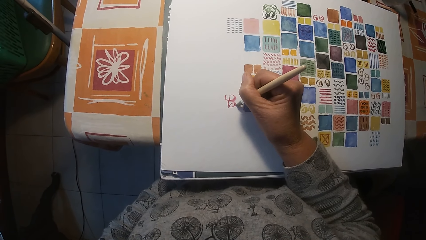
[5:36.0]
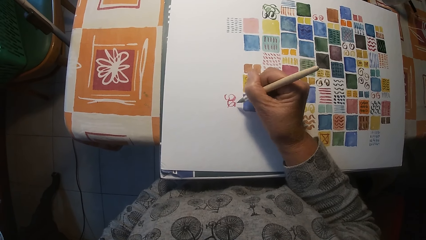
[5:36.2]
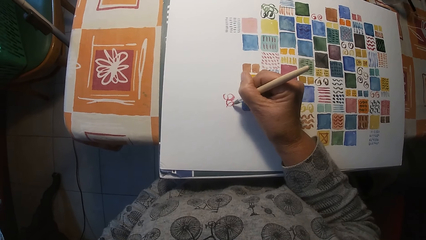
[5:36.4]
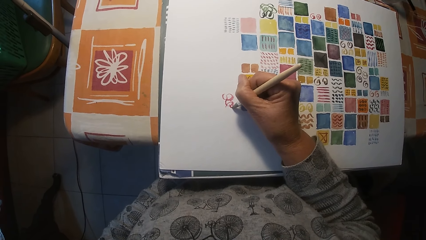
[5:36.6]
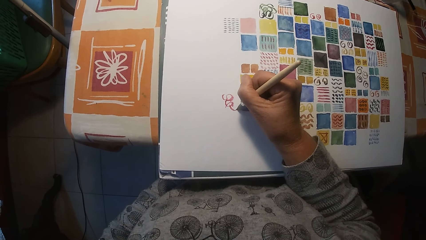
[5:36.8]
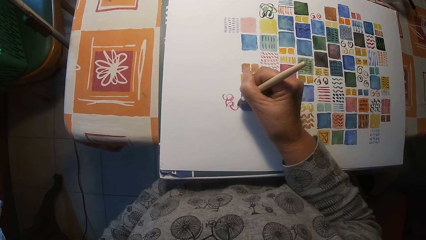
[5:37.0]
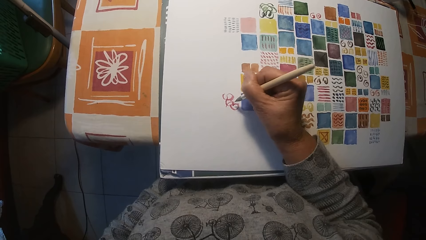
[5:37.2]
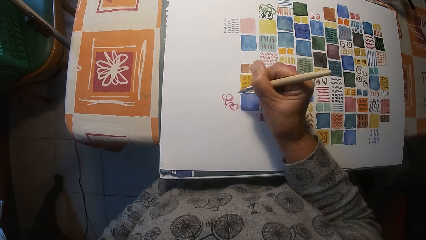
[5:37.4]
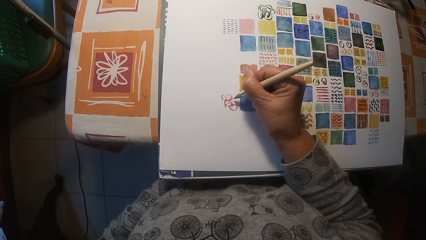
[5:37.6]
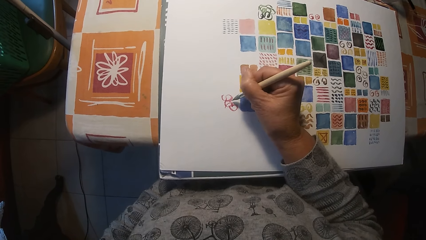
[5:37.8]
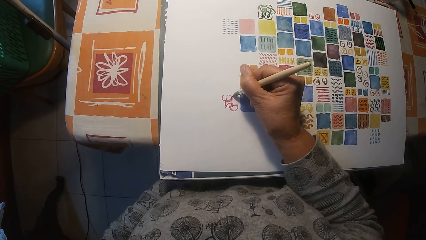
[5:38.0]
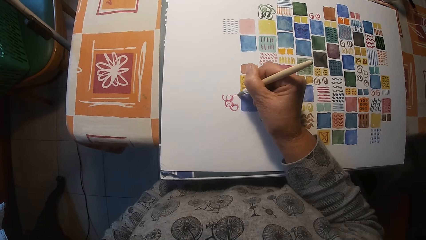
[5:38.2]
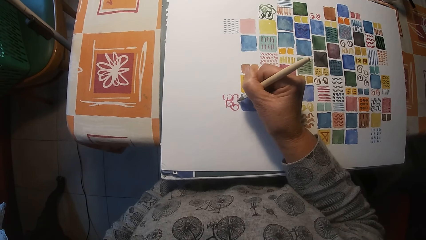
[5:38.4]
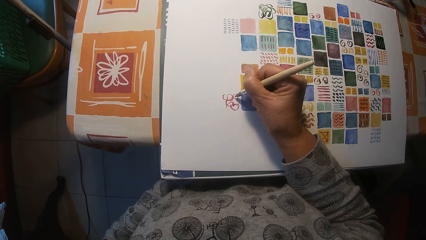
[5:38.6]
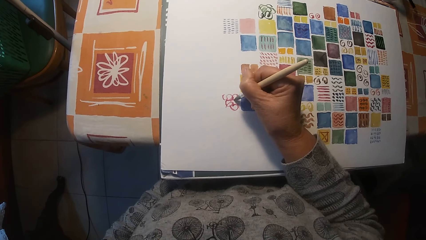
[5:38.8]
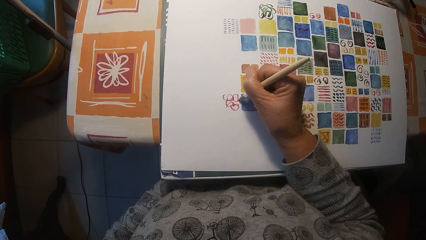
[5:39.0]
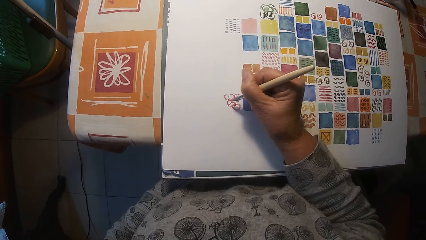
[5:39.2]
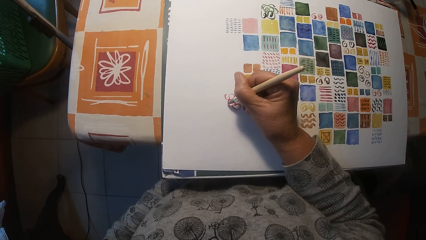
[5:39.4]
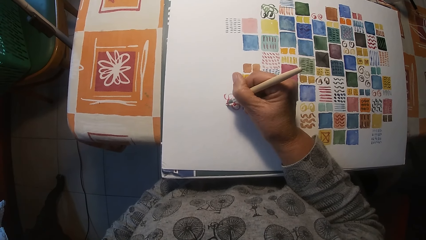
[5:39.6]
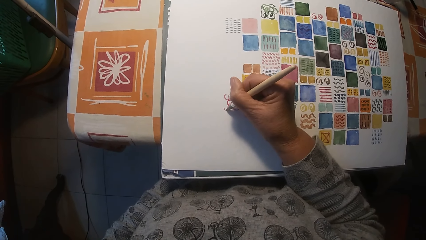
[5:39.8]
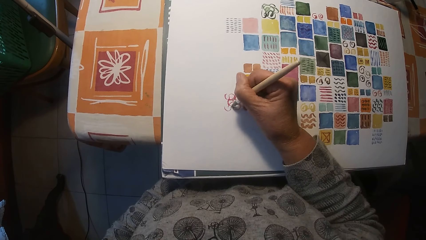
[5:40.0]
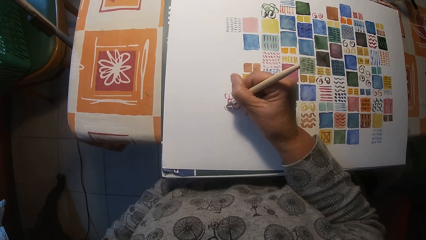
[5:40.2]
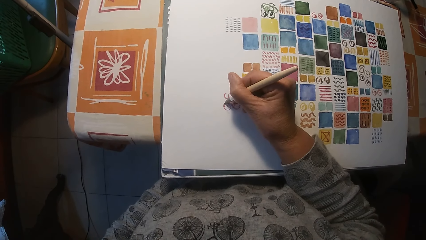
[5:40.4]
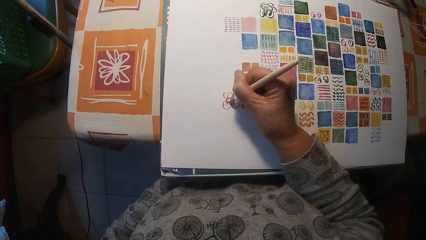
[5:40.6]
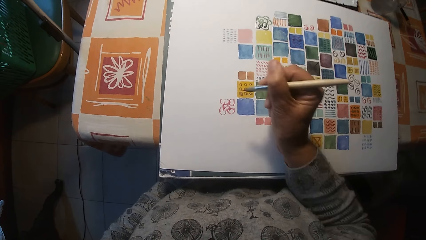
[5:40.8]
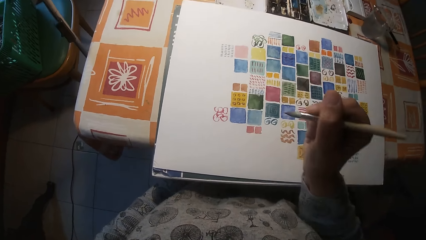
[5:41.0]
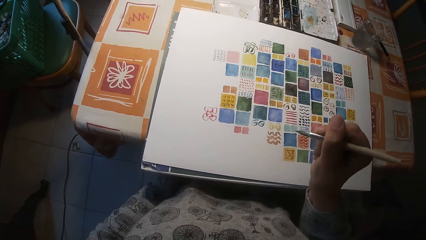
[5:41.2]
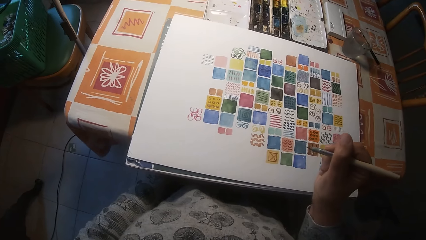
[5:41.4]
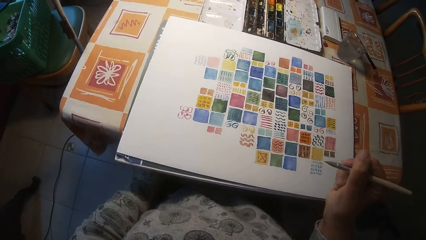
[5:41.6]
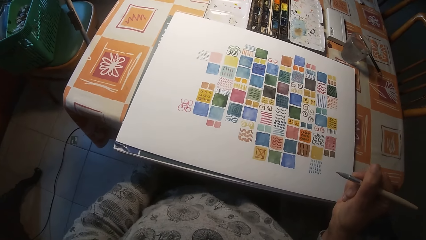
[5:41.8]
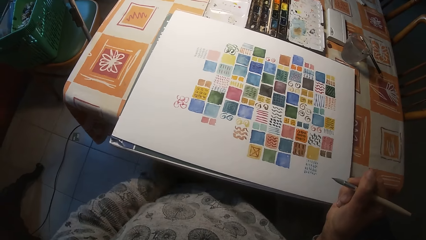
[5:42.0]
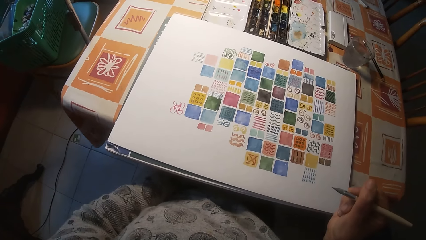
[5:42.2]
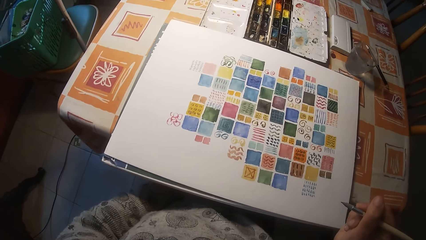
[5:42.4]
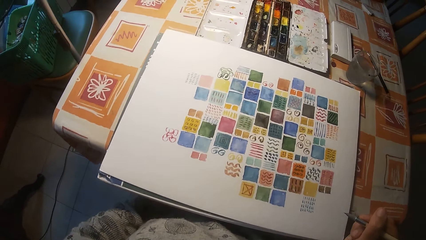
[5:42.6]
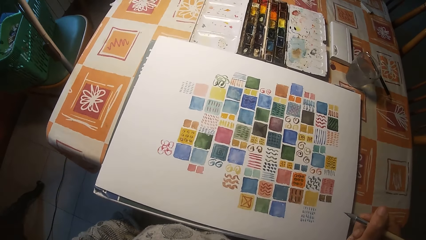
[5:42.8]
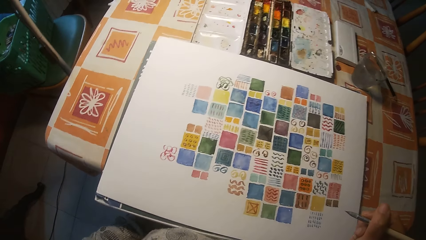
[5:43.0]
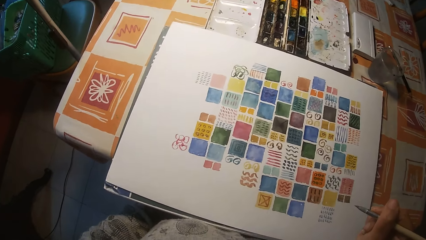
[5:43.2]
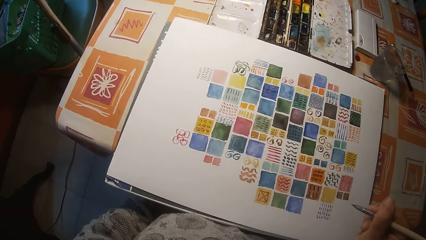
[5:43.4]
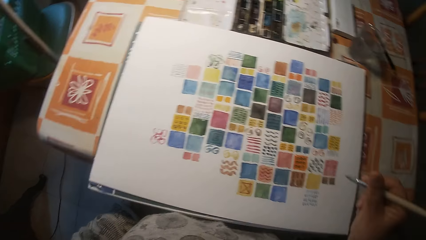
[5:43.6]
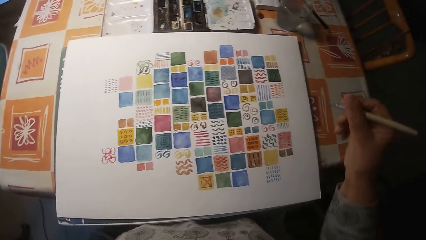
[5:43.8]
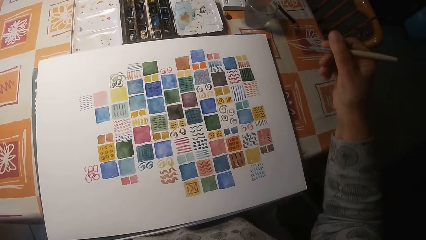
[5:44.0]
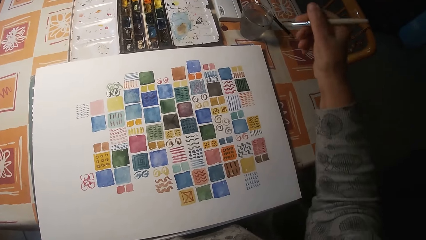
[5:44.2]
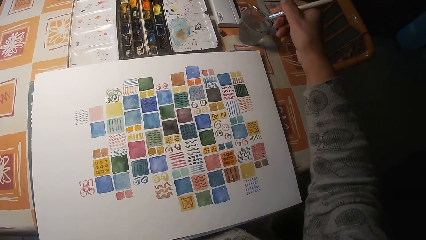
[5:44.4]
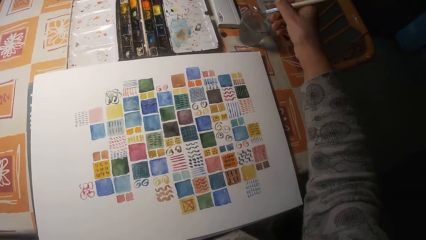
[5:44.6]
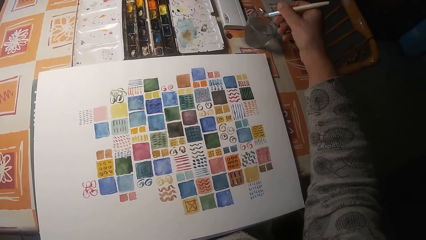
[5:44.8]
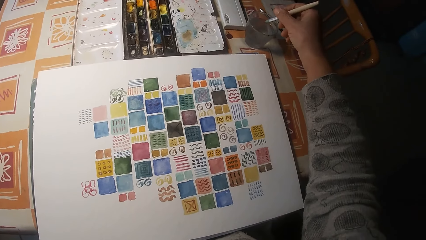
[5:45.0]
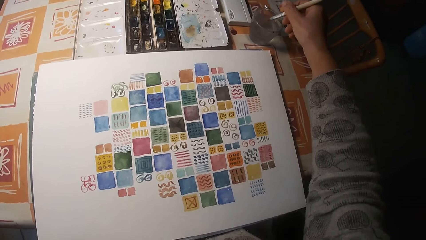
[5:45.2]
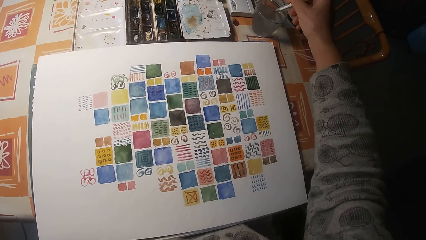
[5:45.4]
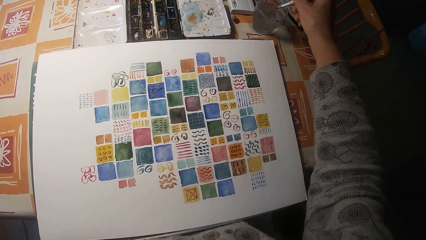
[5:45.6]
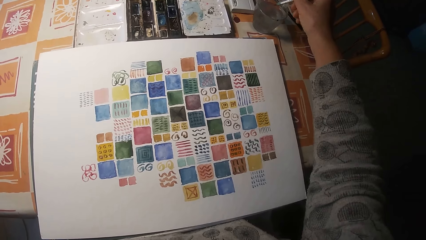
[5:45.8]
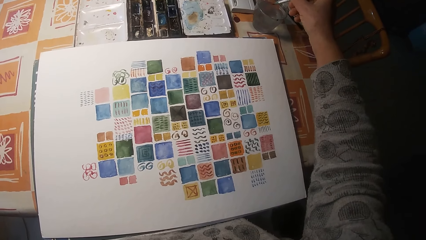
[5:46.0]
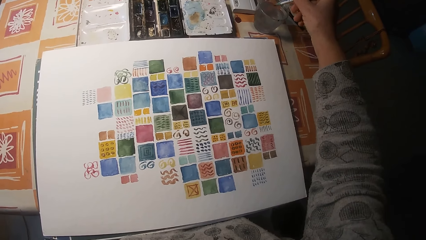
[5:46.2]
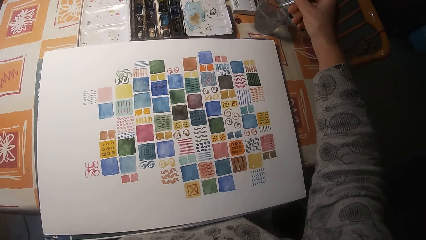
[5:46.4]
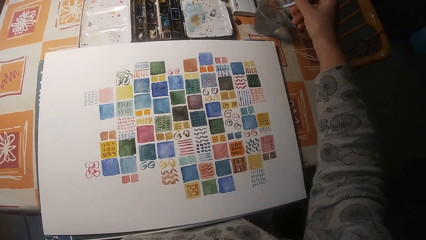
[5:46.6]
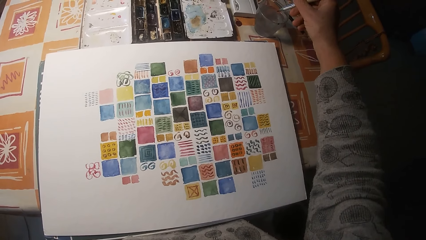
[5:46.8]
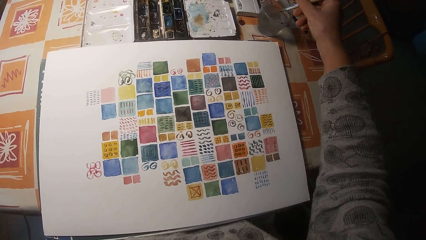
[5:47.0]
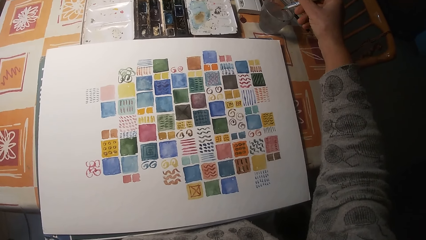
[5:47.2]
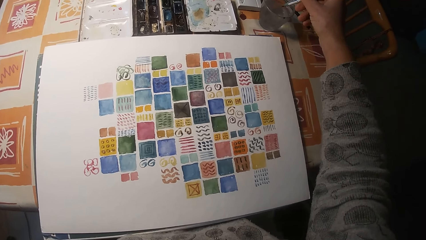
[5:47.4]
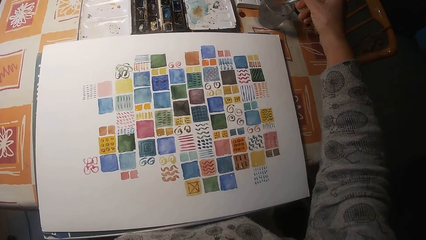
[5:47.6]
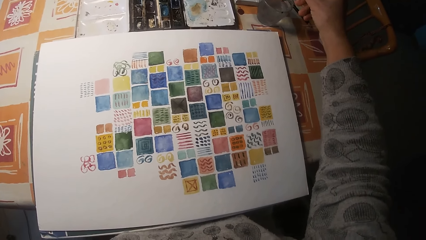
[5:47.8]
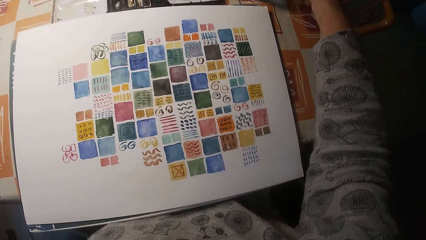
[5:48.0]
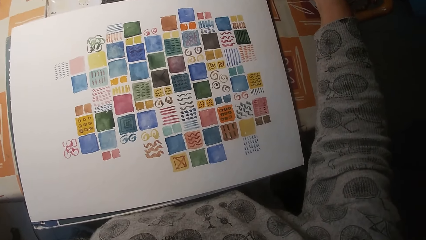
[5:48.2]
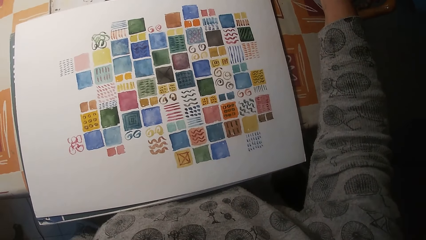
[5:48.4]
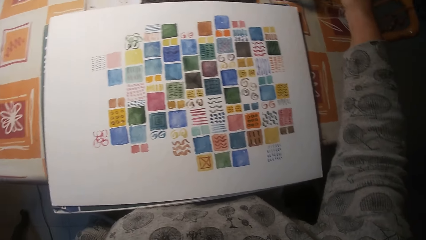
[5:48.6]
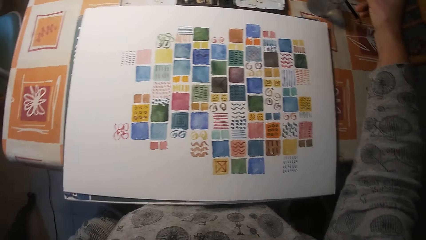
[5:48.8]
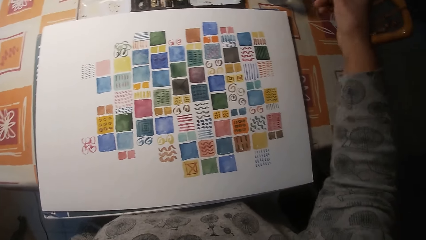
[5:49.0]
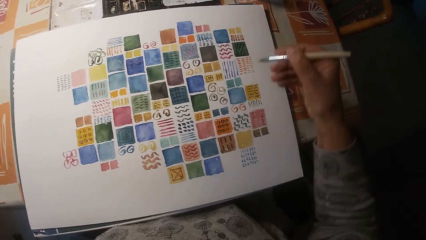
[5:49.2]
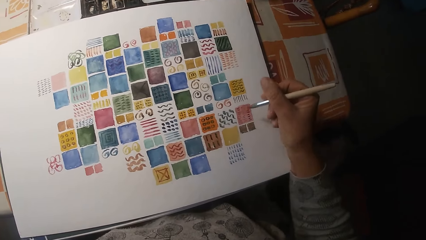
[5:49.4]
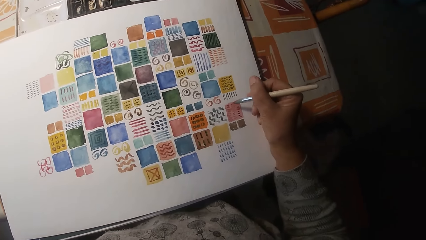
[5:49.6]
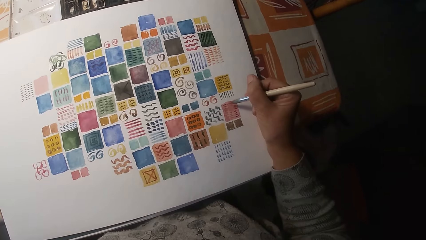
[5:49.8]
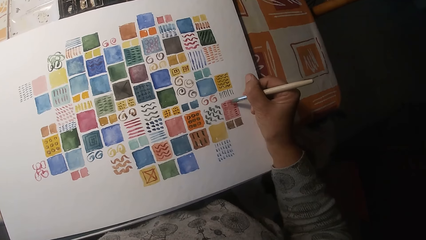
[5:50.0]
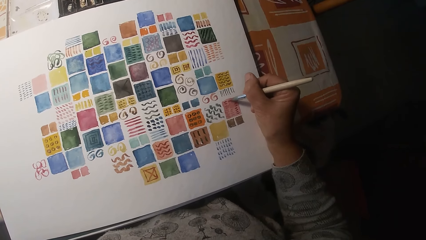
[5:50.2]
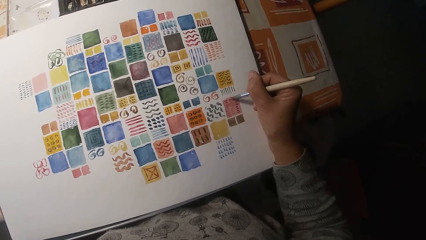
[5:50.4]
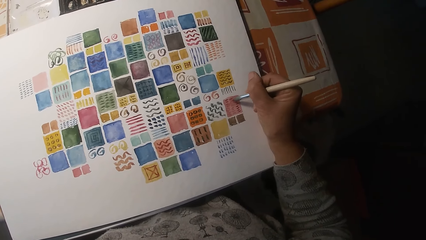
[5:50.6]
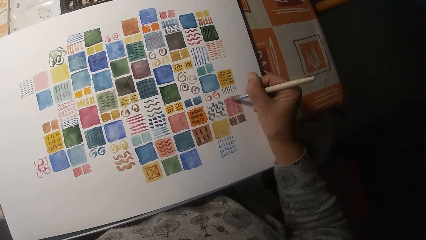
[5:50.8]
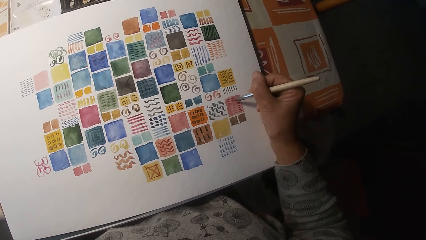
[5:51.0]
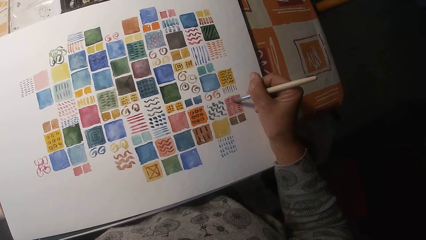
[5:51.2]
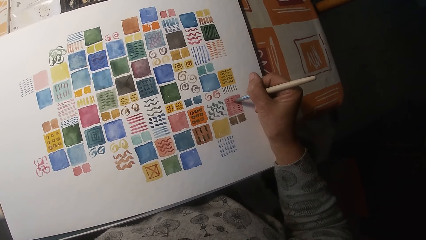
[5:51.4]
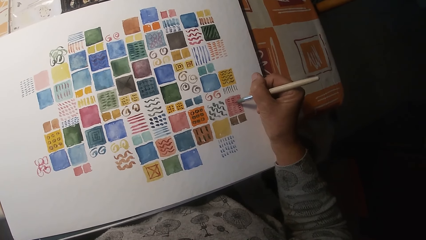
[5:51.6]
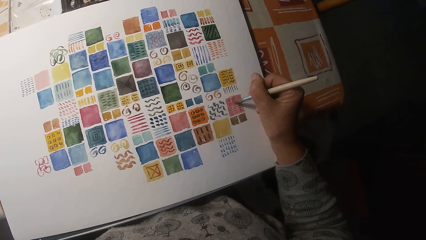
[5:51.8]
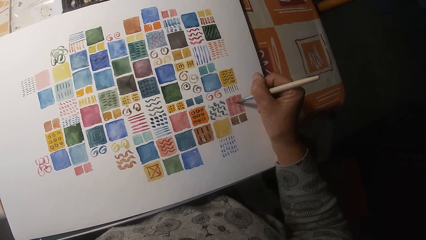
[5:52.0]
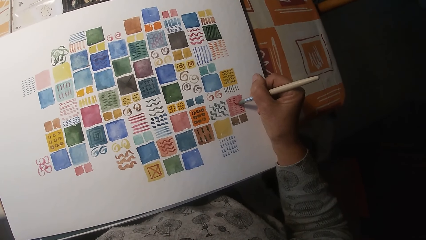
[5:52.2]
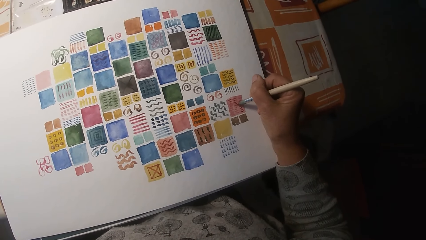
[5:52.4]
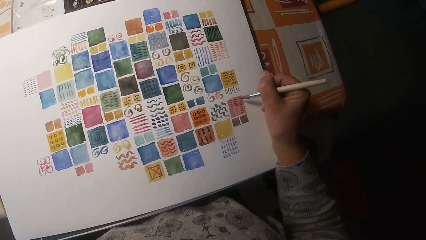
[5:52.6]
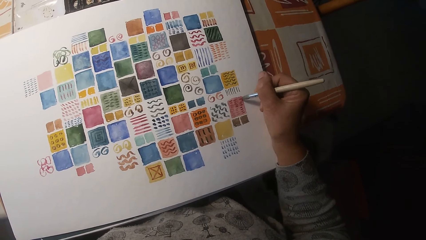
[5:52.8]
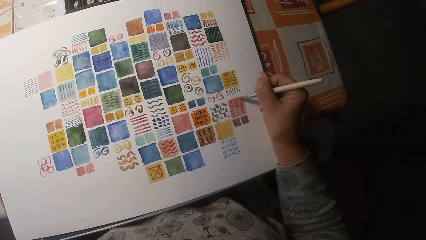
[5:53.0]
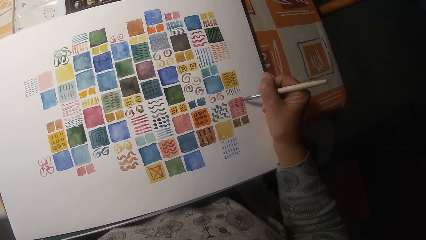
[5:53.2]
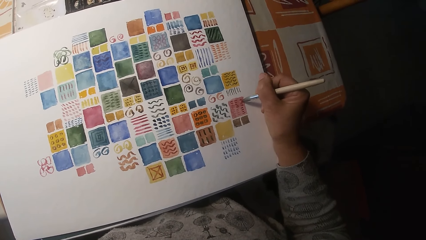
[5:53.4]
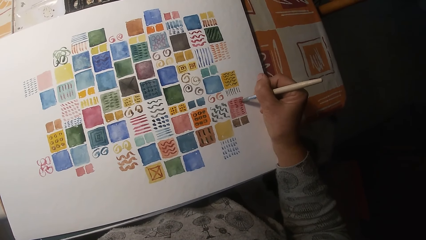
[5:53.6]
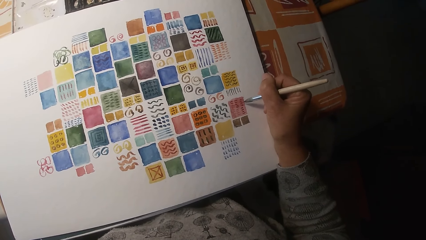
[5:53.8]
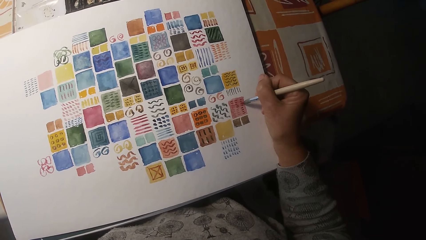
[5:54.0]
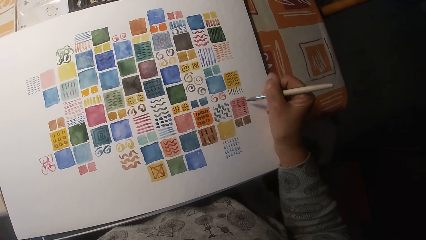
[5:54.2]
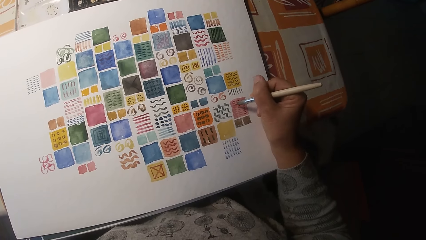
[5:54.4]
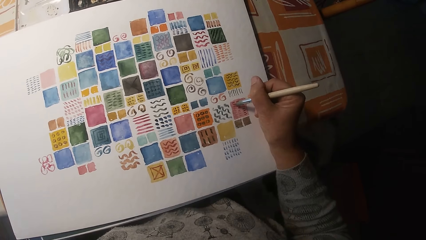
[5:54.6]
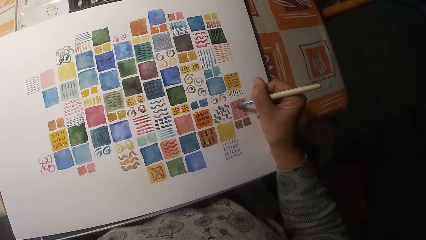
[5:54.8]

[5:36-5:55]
The camera wearer looks at the painting. He dips the painting brush in his right hand in a cup of water on a table. He draws on the paper with the painting brush in his right hand.
